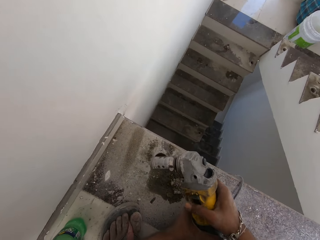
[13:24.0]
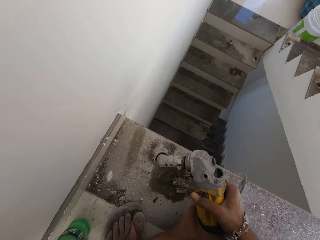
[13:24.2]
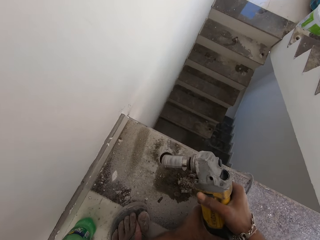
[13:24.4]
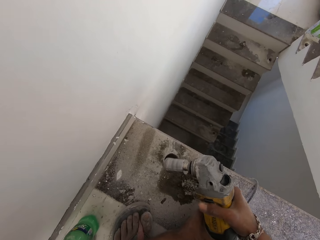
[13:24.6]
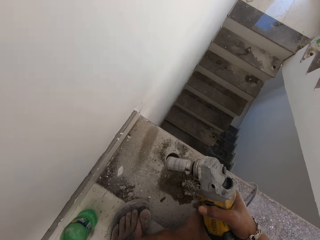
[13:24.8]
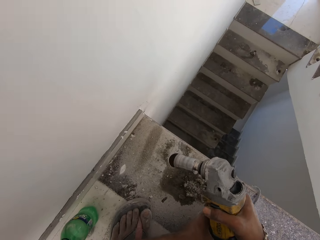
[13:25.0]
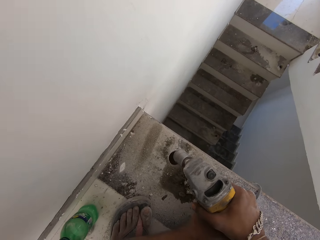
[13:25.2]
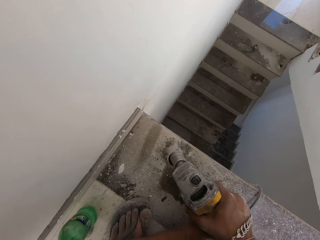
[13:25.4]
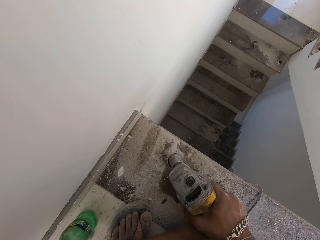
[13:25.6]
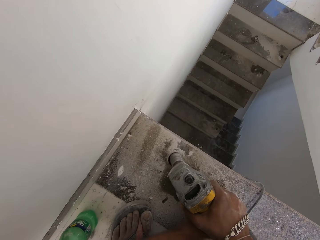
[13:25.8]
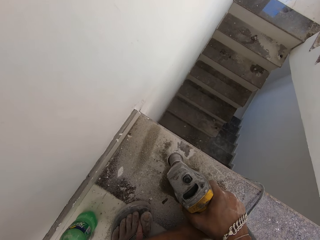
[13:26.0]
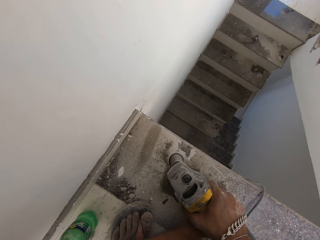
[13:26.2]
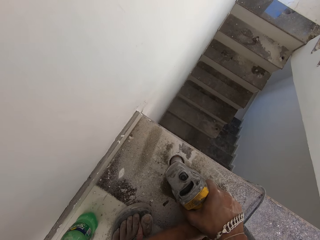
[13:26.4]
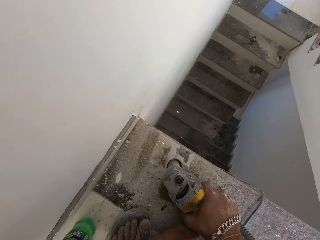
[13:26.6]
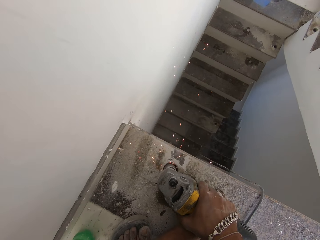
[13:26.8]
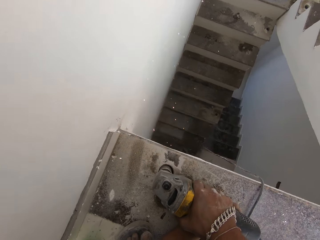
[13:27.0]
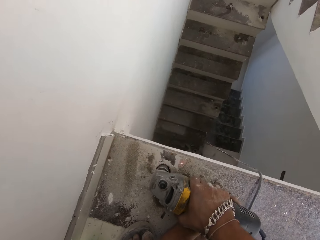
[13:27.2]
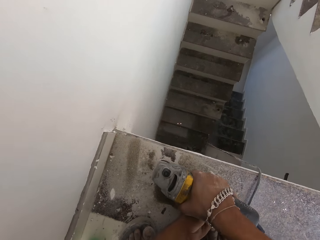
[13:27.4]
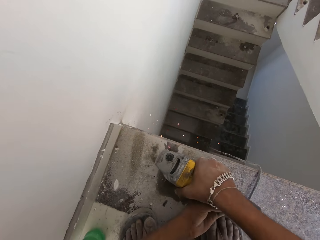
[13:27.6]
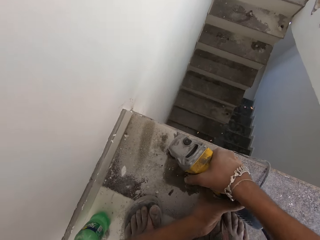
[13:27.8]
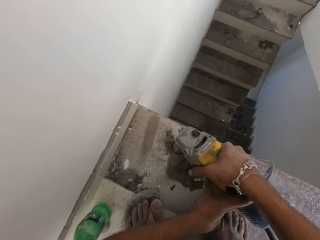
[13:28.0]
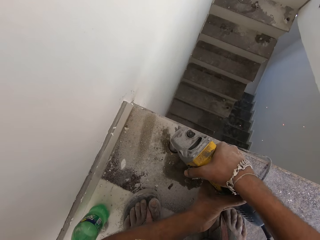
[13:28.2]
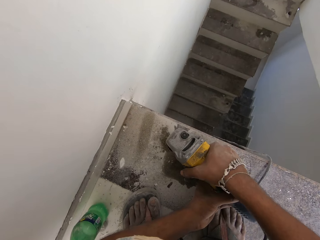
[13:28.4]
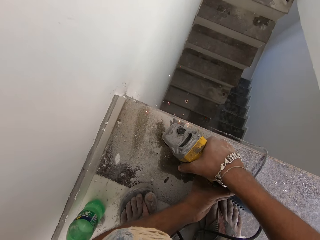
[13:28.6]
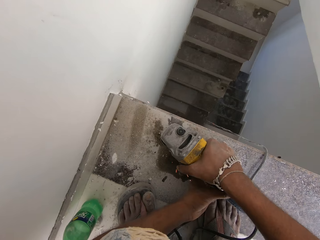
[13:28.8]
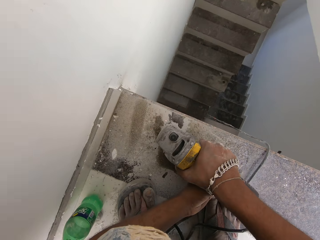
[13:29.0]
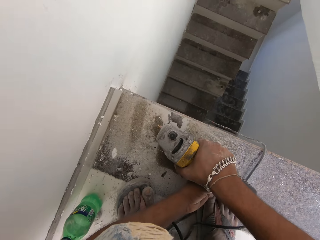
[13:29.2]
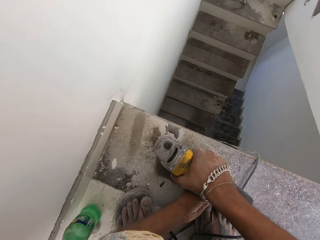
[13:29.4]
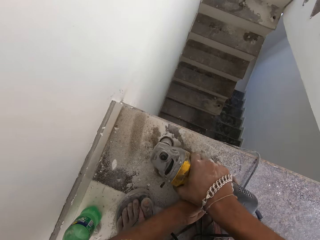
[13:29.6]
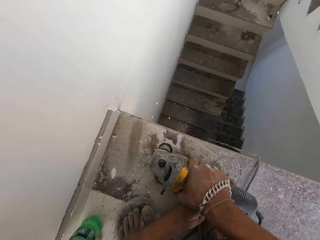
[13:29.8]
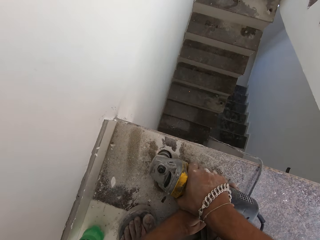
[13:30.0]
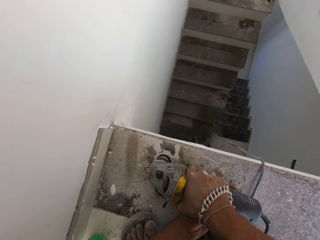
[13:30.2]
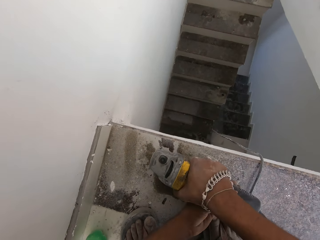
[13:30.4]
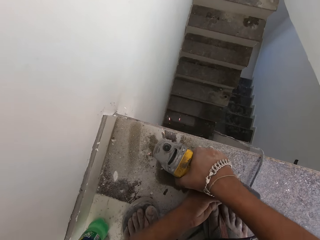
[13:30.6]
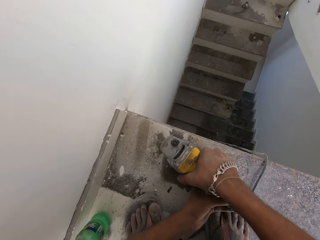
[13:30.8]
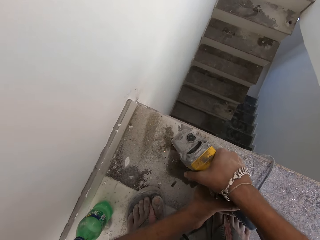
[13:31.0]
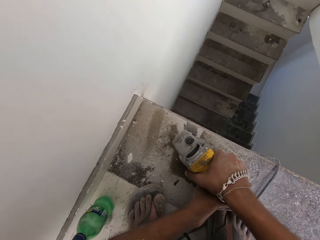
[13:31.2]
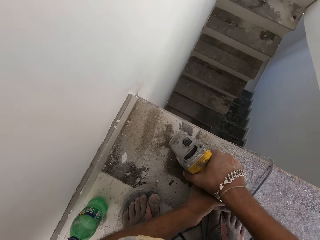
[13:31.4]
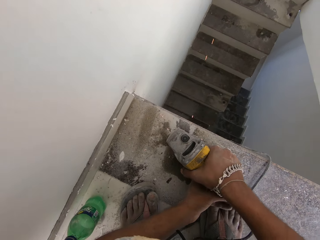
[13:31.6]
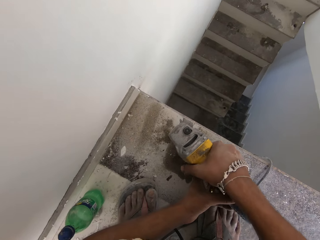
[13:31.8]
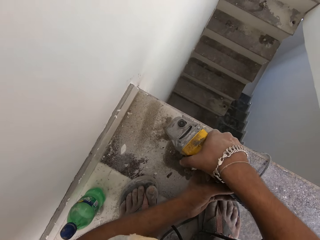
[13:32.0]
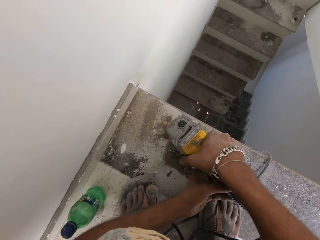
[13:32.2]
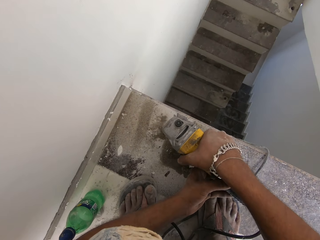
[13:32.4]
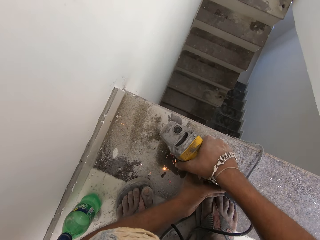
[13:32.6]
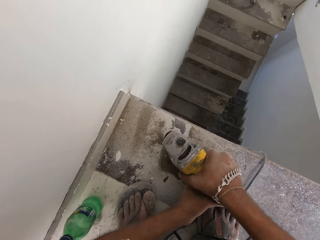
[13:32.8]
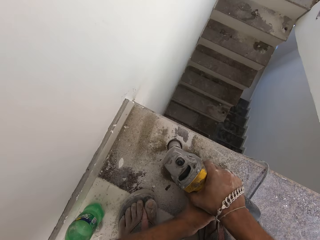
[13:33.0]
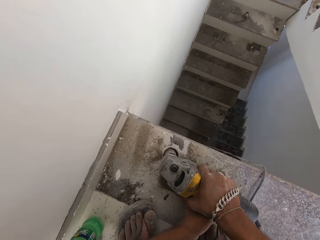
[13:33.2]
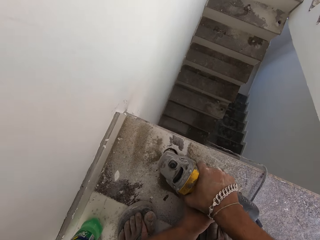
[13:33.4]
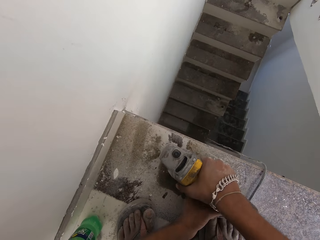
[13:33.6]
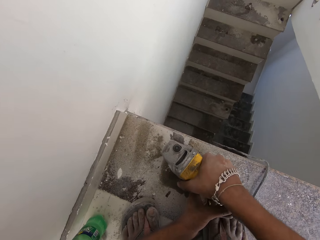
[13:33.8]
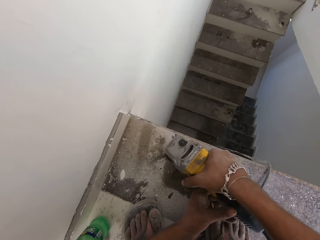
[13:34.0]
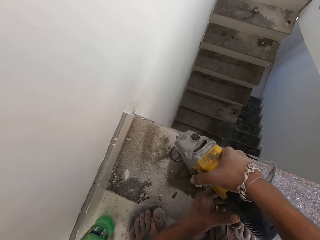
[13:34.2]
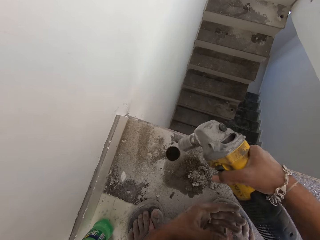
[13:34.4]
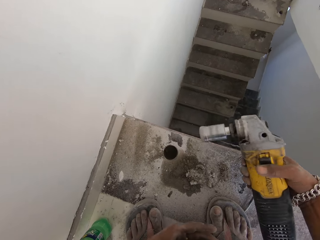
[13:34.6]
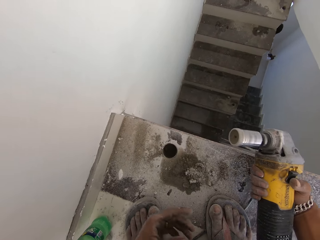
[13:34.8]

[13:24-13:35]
The camera wearer switches on the drill machine. He drills the hole in the floor. He removes the drilling machine from the tiles with his right hand.

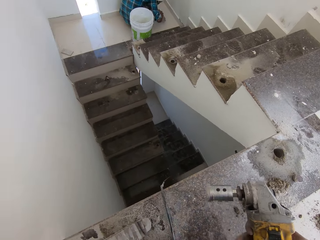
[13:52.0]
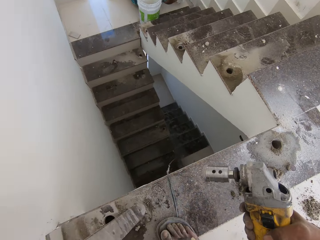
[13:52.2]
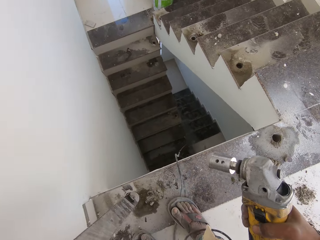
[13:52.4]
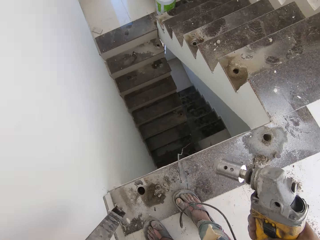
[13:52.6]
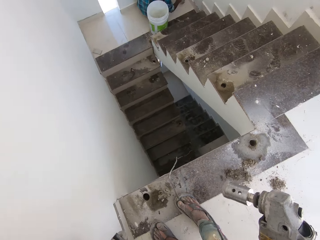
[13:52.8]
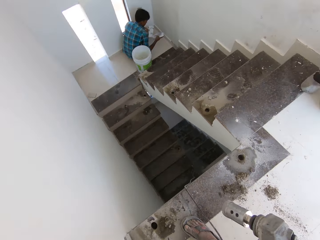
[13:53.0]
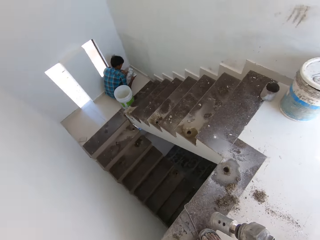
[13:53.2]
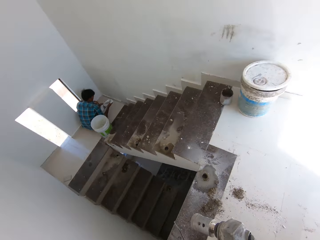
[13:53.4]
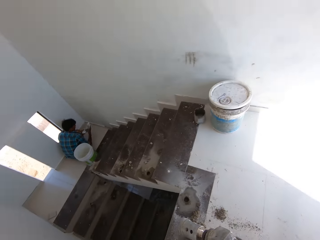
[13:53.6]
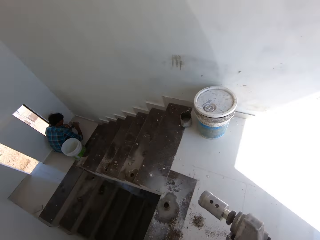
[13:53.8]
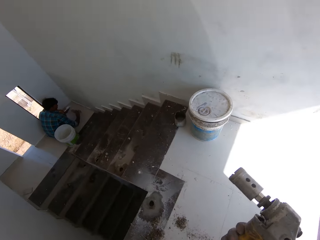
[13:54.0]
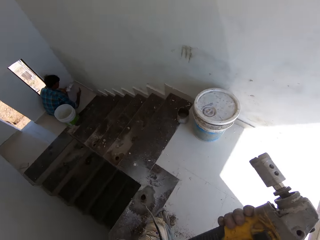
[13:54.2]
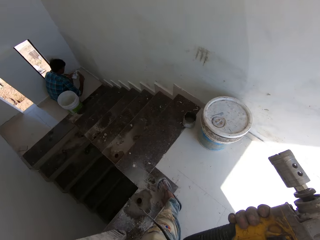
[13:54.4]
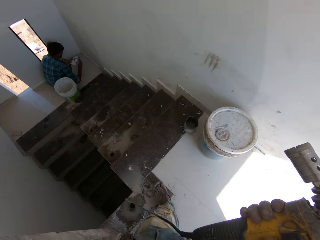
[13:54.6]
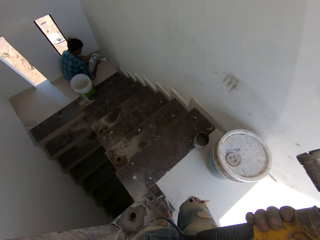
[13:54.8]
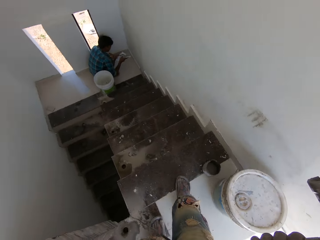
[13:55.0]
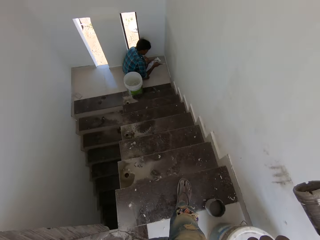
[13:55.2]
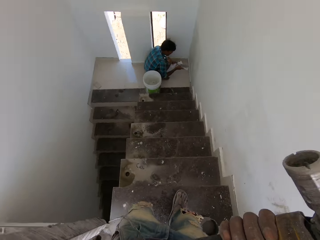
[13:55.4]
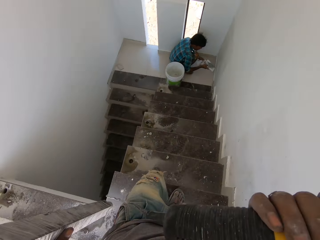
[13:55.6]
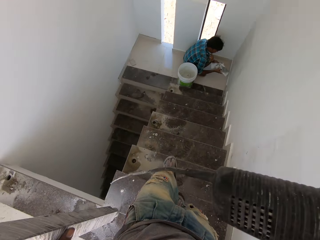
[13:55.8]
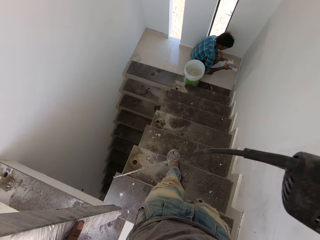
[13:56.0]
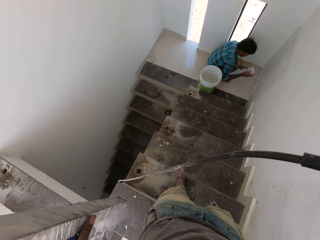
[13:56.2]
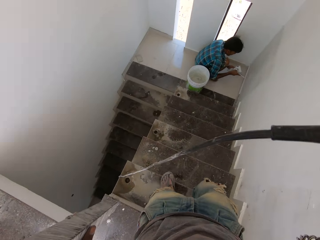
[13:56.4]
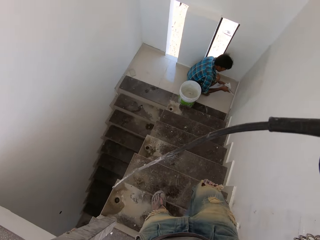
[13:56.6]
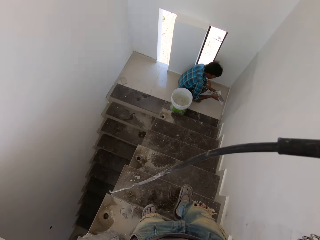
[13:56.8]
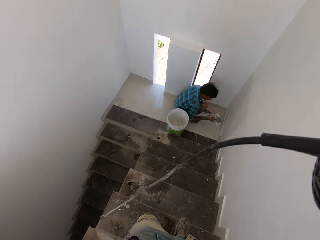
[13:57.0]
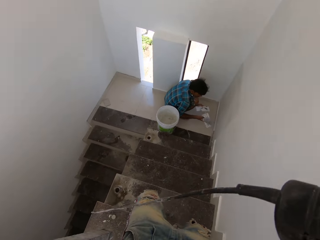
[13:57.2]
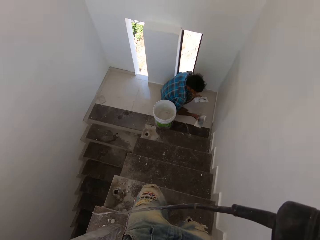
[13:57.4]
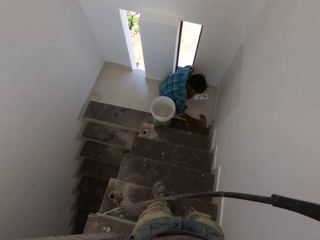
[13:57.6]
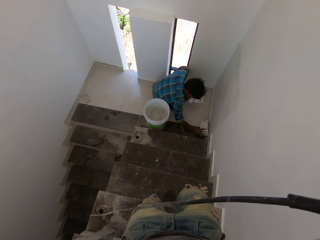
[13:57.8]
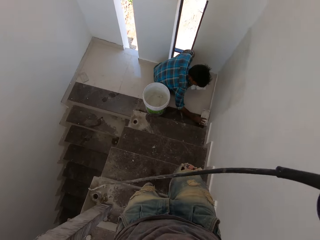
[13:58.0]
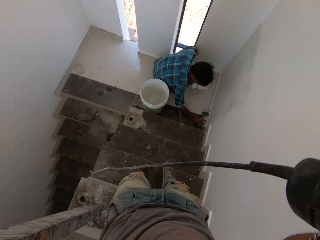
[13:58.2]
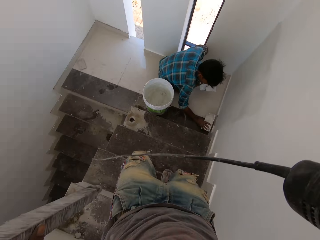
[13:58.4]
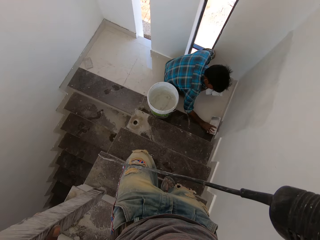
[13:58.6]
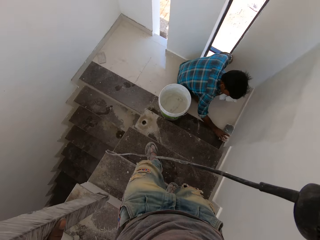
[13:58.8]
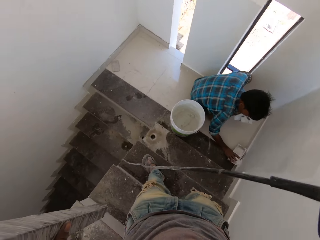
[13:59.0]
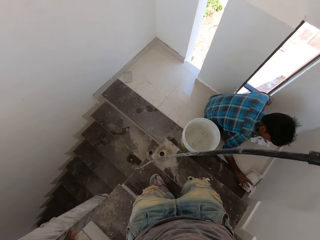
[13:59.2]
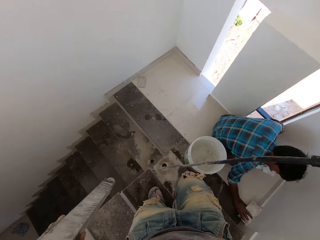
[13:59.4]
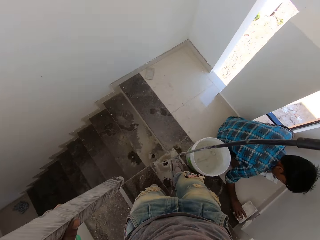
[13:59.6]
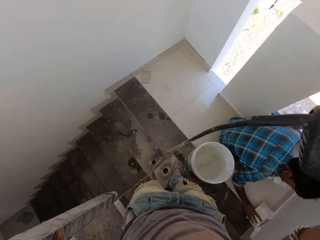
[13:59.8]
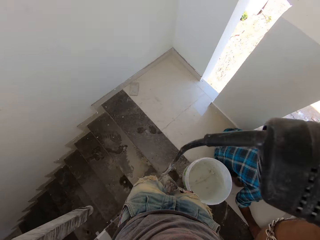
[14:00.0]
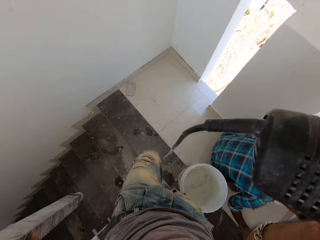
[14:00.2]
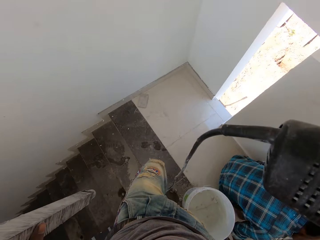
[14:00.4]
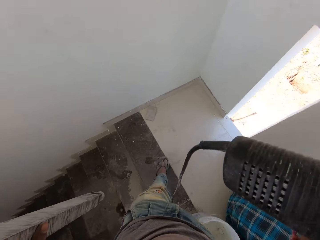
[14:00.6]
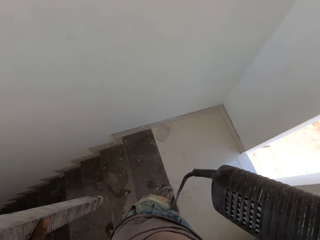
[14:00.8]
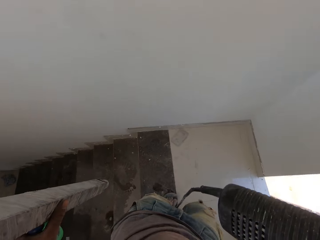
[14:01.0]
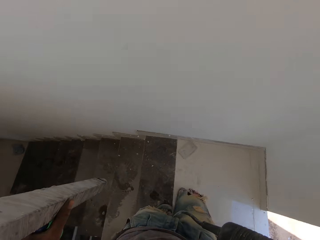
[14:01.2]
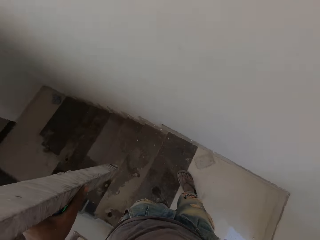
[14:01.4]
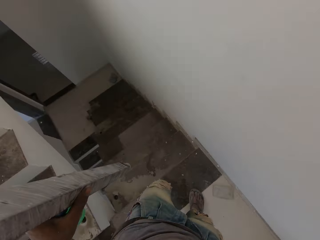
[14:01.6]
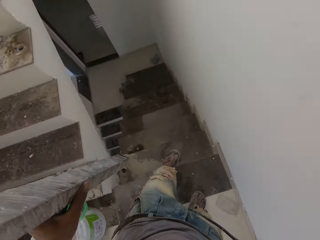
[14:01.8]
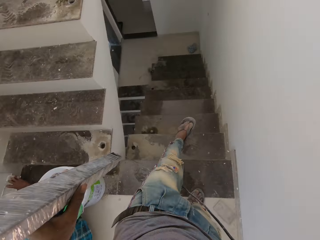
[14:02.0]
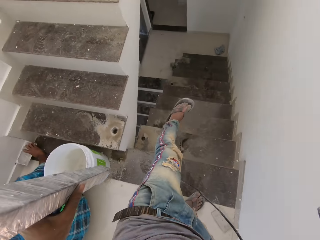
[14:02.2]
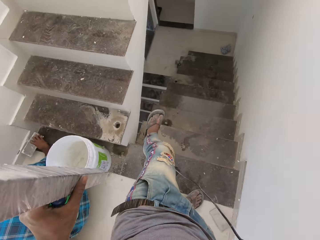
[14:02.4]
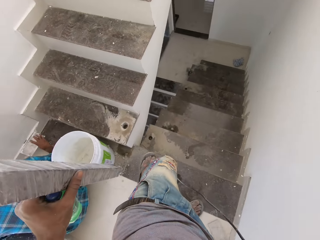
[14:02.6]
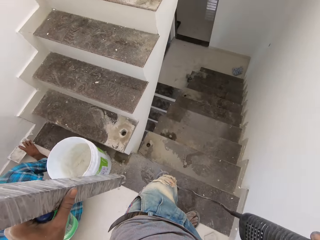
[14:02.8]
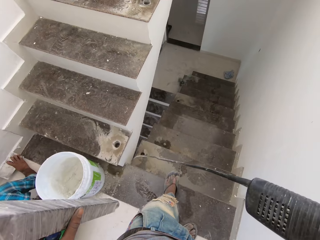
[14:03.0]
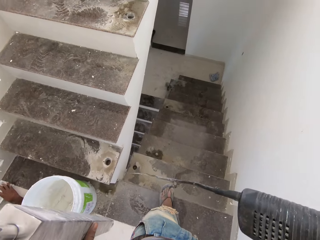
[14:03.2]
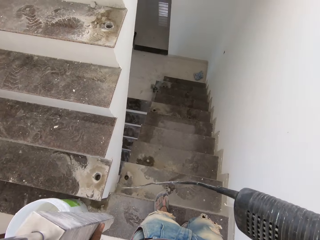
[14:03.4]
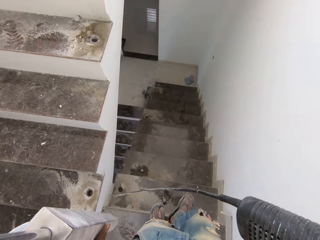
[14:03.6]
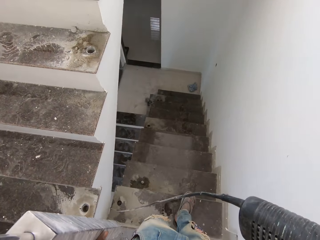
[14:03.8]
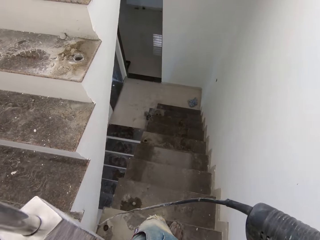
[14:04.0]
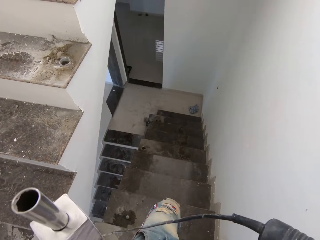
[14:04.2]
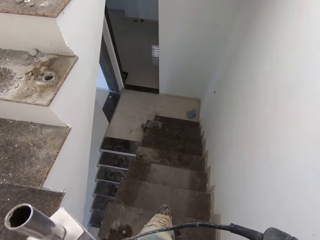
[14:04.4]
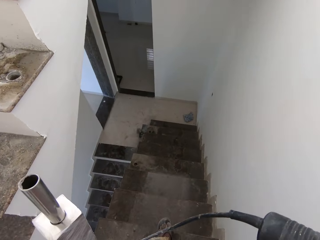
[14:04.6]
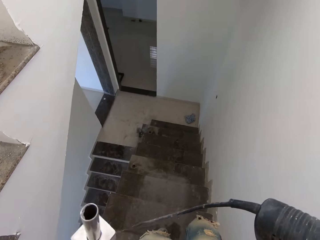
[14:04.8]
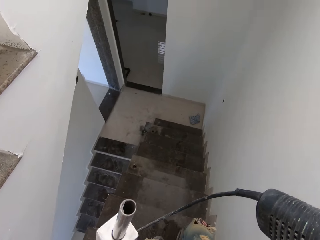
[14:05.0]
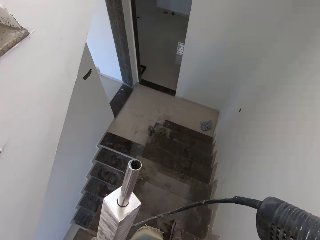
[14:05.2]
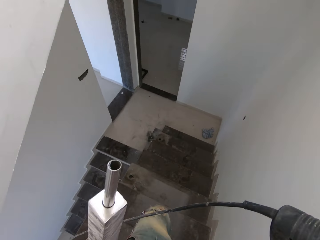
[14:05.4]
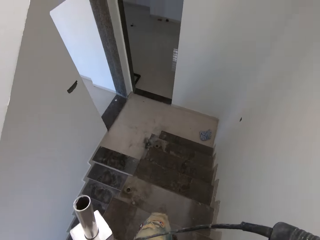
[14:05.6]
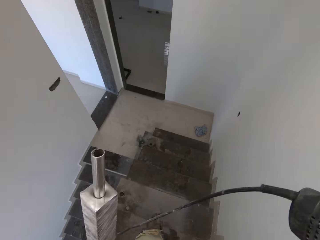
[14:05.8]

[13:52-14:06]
The camera wearer walks towards the stairs. They climb down the staircase. They descend the stairs.
